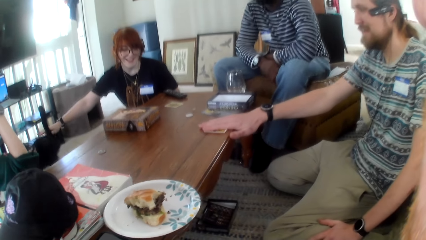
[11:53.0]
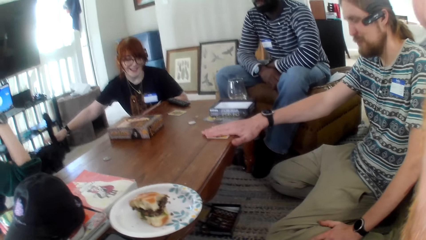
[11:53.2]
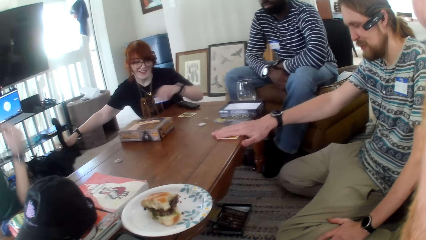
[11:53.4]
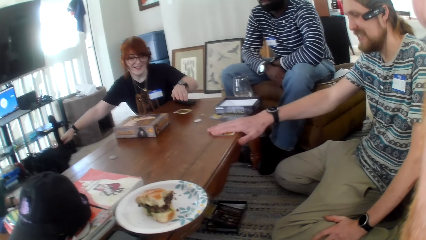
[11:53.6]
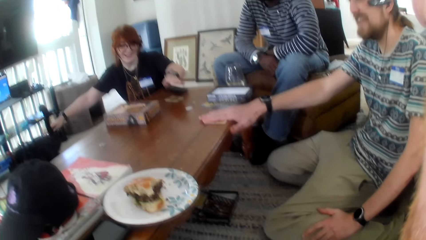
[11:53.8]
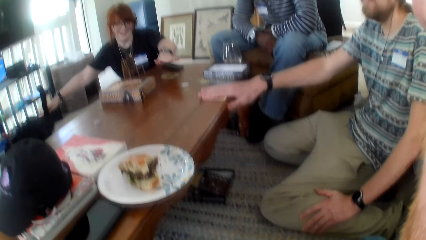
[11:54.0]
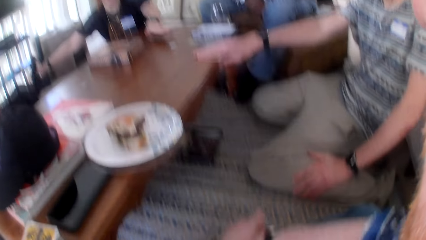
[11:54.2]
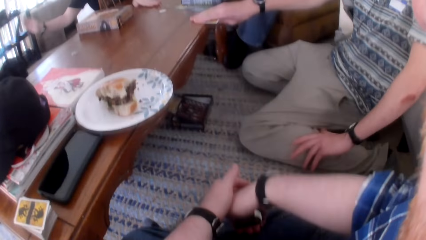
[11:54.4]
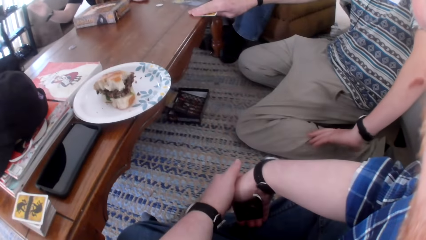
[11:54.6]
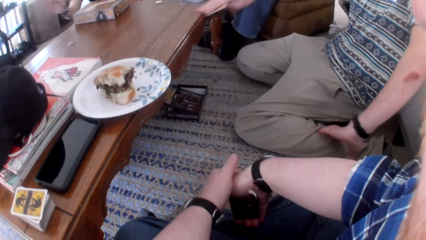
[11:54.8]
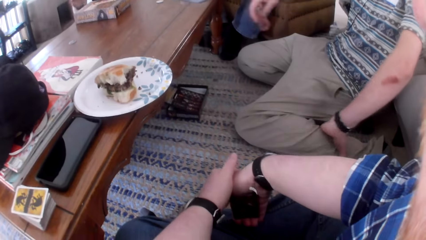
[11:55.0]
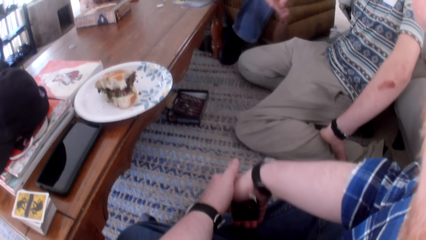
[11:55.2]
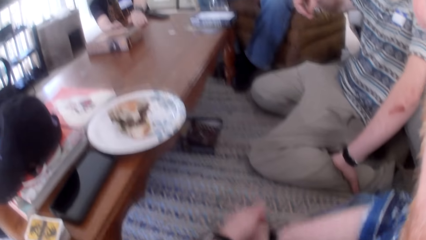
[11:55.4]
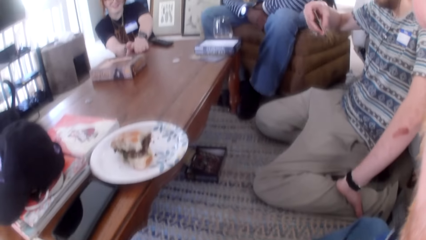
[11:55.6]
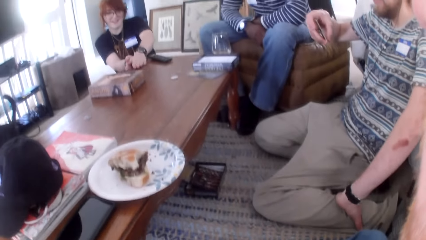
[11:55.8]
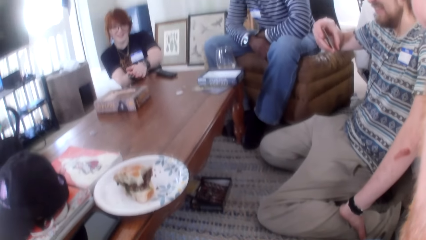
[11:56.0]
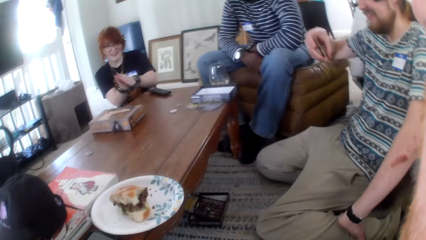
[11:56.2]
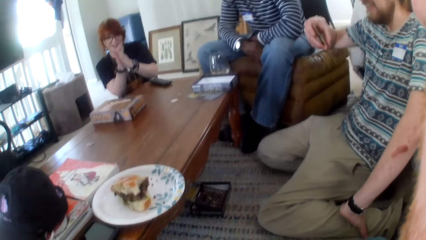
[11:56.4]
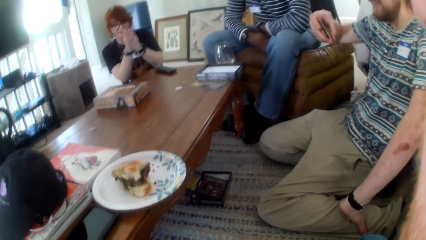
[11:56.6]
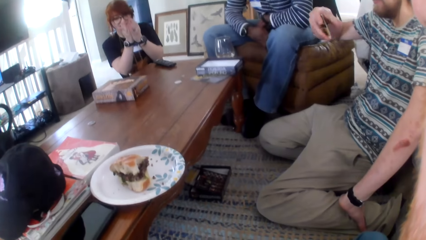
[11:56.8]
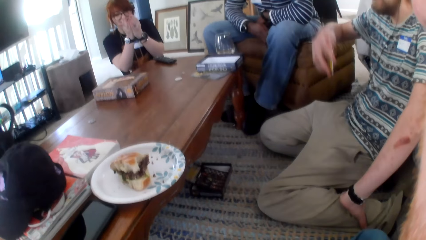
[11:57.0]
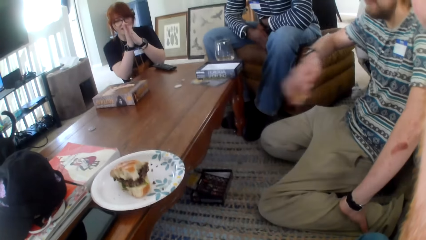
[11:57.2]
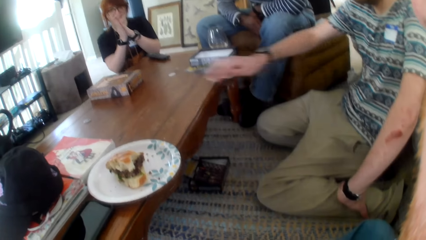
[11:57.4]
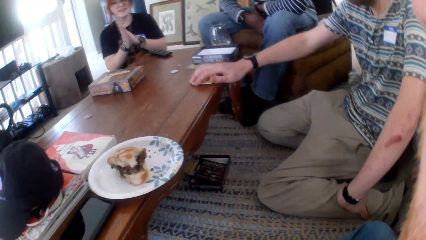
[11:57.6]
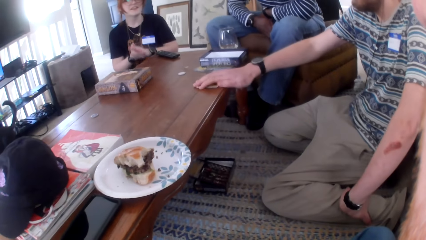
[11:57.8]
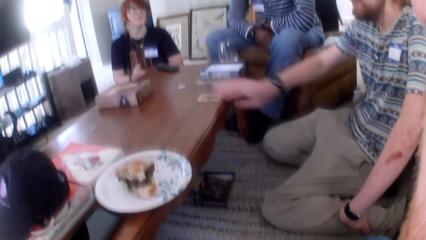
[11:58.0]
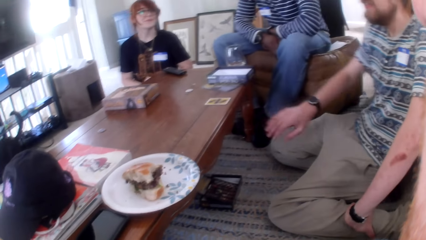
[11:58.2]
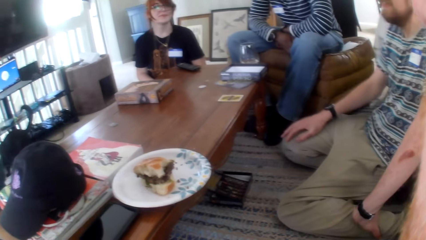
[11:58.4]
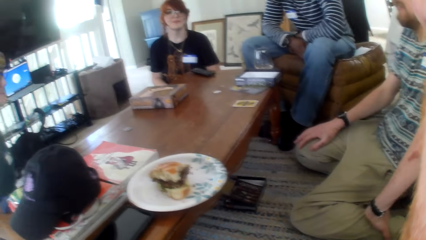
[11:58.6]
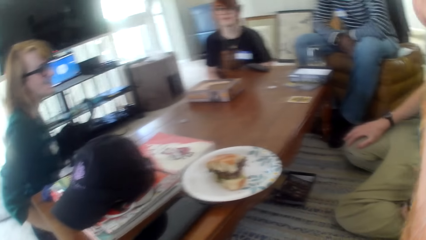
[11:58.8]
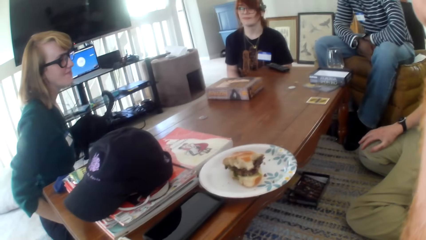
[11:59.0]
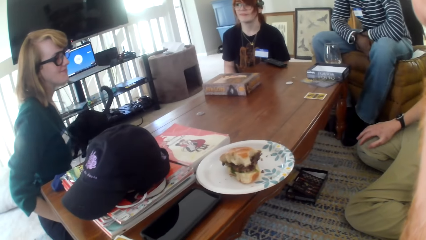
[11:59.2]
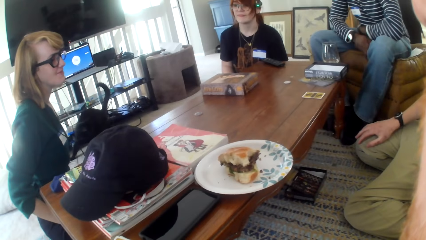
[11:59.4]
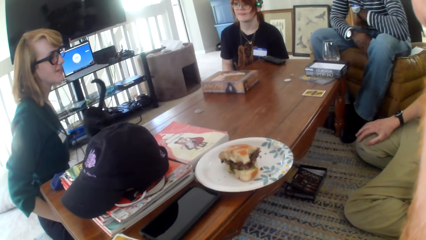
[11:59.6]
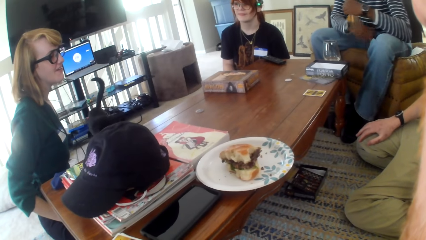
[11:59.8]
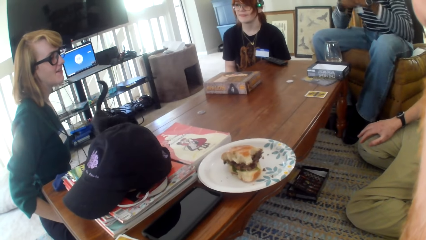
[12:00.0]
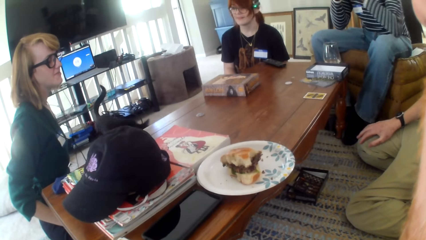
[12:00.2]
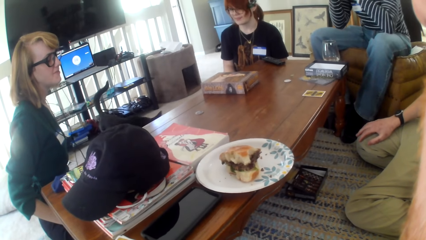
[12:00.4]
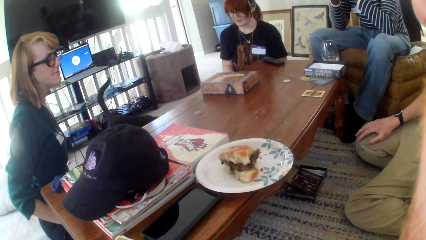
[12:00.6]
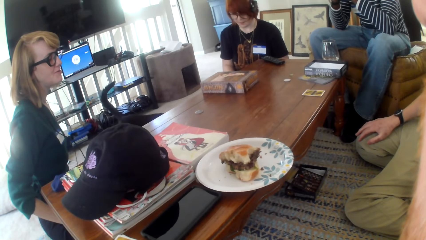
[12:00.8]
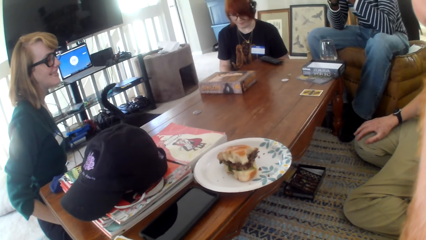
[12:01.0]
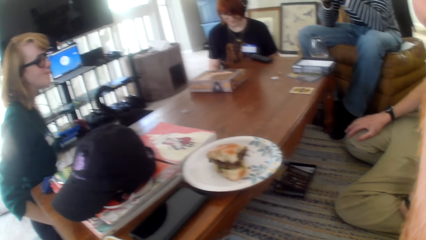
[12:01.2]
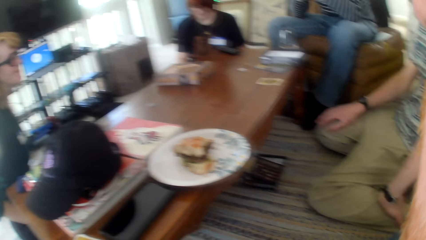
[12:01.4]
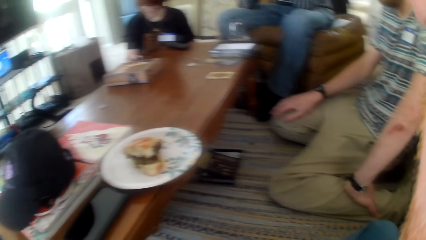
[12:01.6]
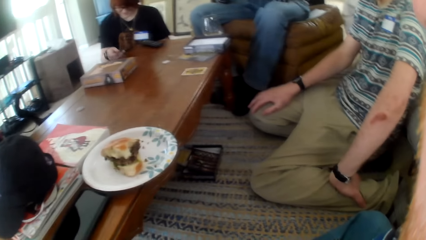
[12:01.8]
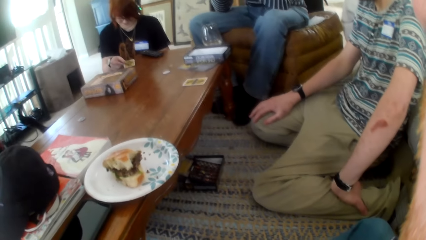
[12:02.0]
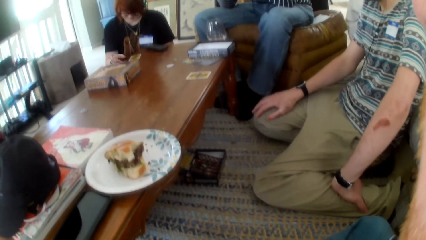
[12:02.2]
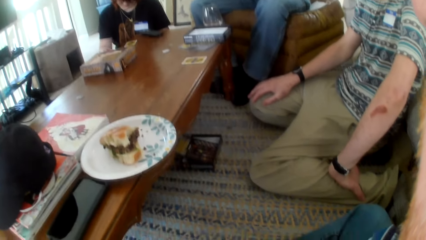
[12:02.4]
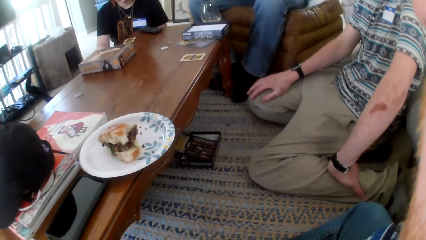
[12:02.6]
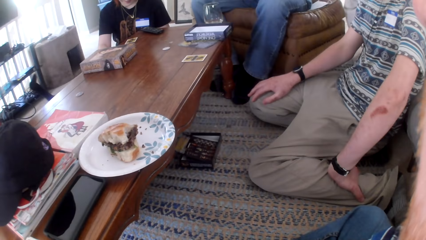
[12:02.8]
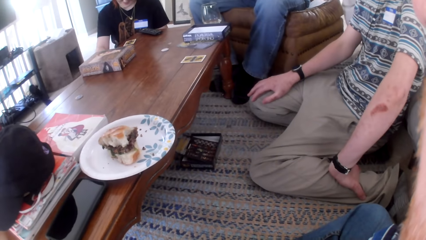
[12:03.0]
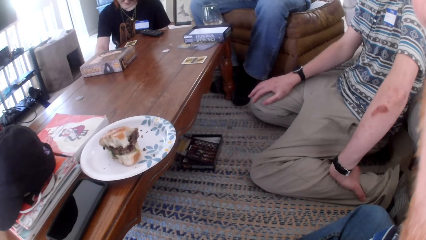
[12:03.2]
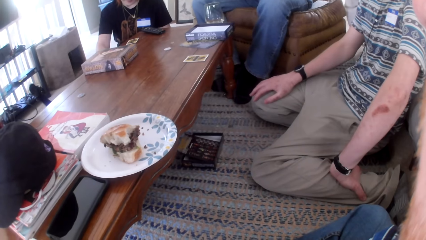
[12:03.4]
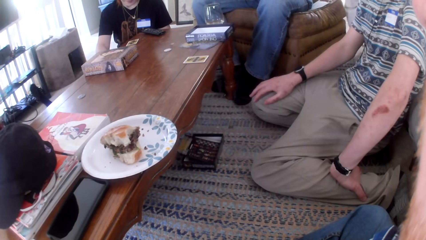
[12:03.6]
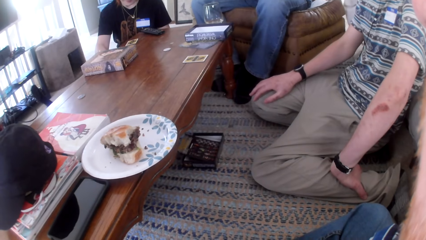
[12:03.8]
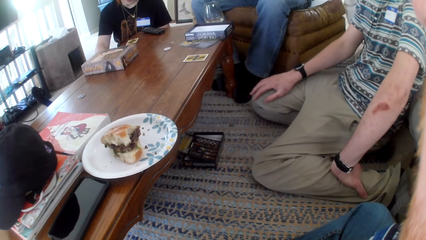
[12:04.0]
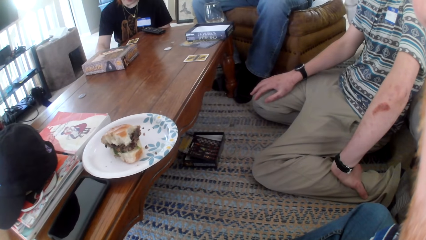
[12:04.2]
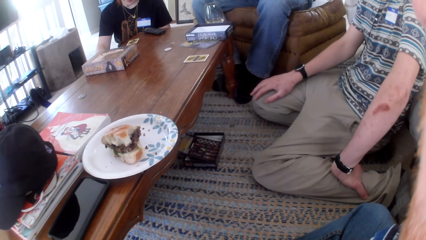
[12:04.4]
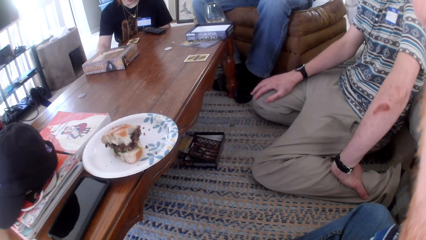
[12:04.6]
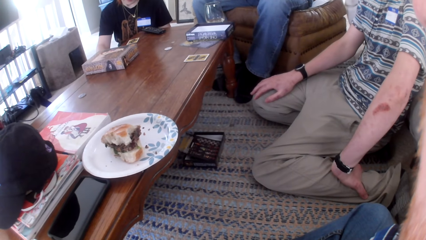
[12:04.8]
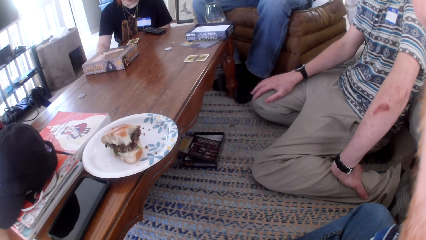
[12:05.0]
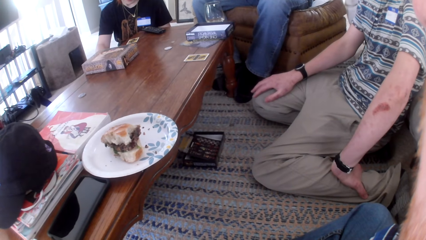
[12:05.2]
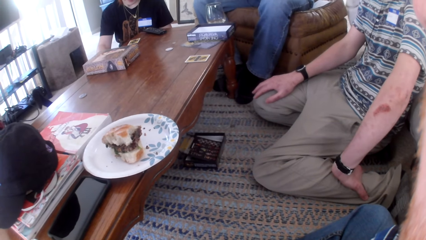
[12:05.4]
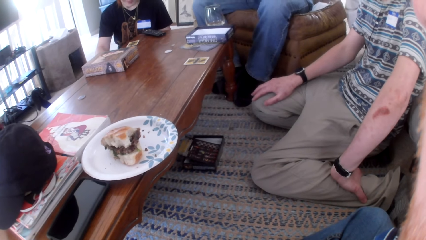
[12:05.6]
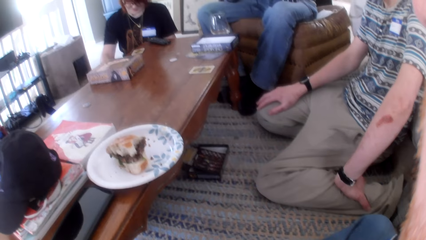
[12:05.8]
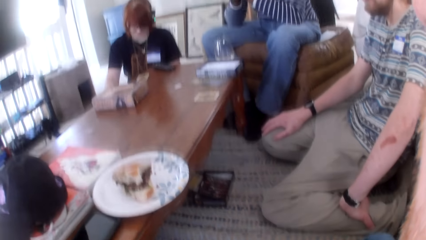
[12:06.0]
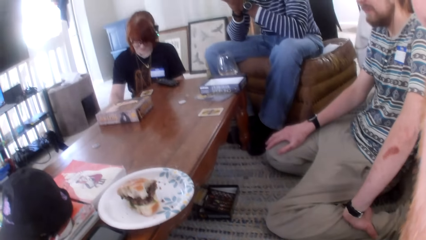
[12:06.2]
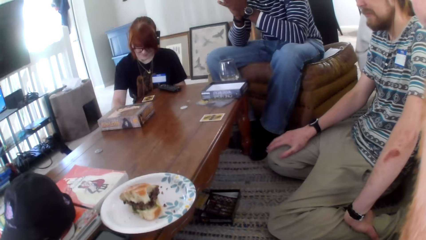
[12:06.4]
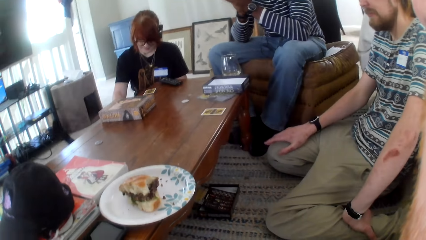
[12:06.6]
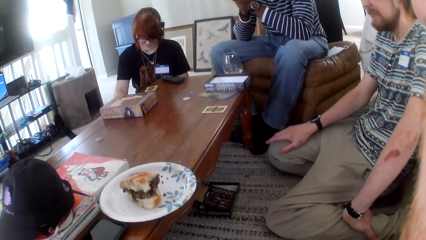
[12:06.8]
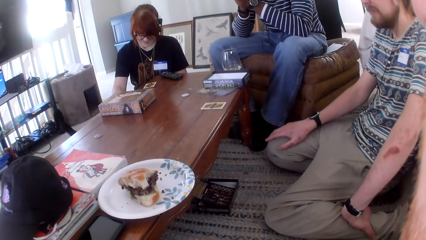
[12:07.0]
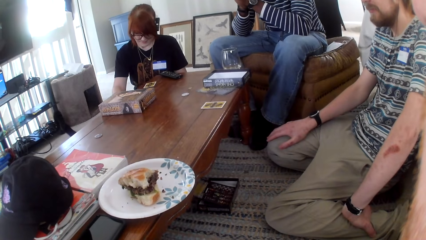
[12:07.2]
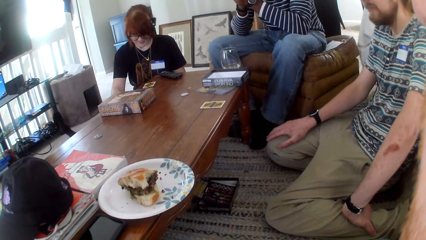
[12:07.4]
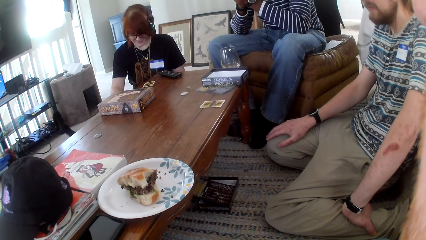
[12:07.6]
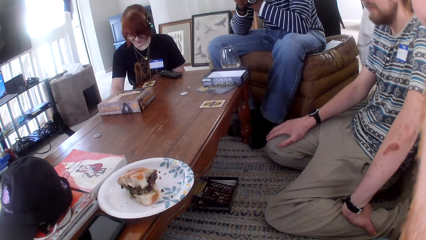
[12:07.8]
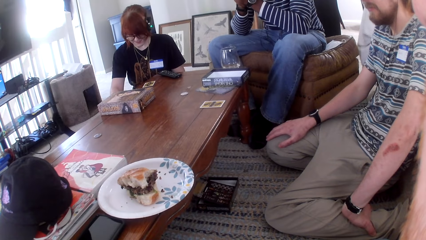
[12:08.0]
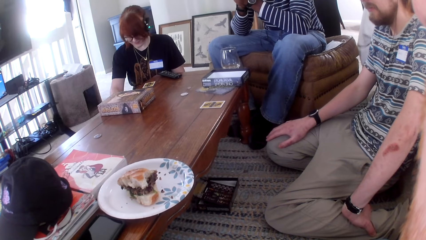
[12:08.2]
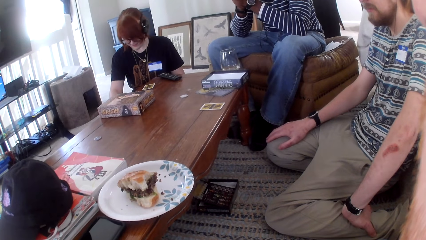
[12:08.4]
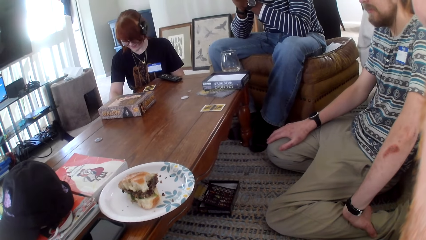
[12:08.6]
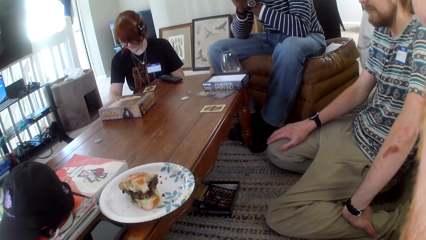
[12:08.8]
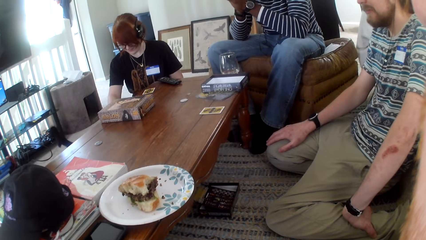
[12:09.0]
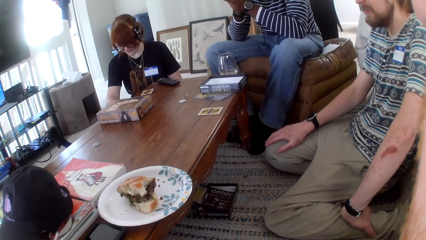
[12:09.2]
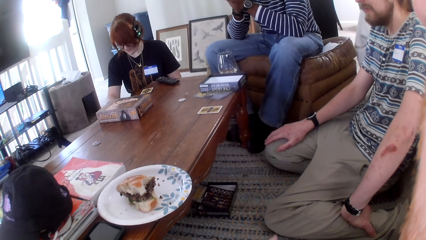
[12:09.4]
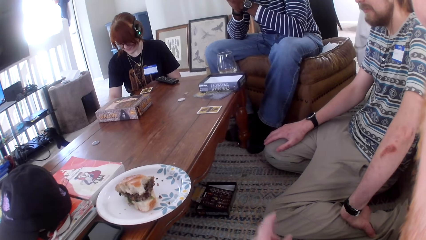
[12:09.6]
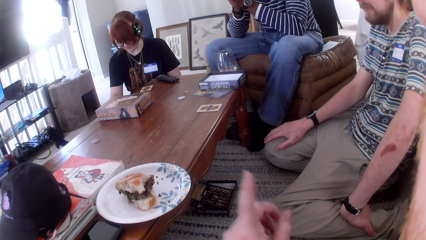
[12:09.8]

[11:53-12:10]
A man talks and picks the card from the table. A woman picks the card from the table. Another woman talks. The man puts the card on the table. The other woman talks.
